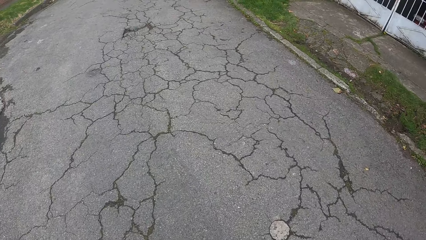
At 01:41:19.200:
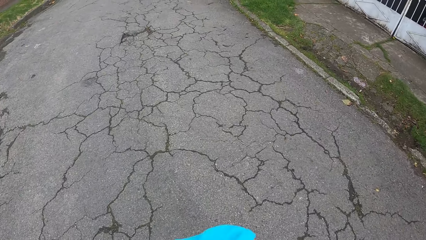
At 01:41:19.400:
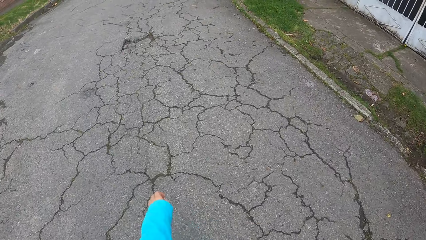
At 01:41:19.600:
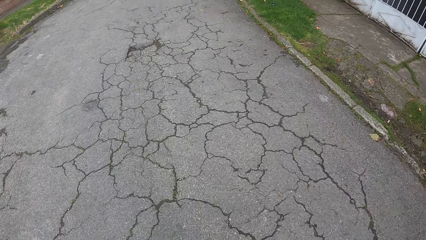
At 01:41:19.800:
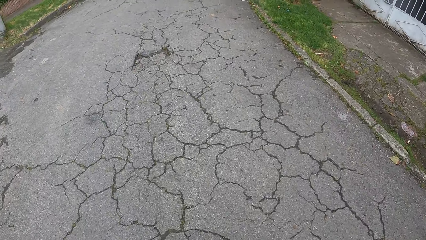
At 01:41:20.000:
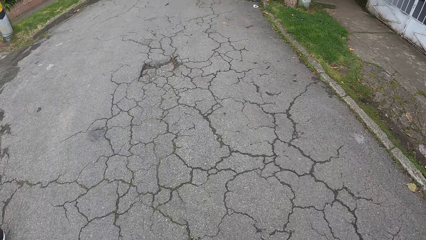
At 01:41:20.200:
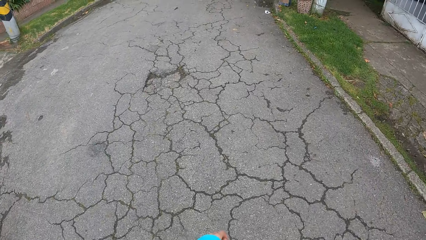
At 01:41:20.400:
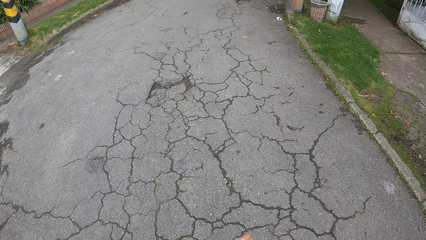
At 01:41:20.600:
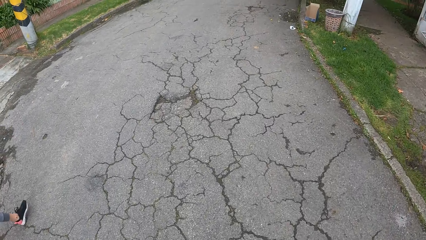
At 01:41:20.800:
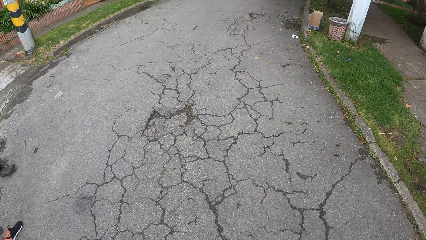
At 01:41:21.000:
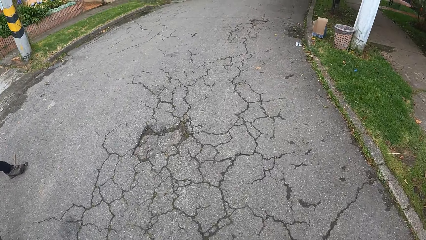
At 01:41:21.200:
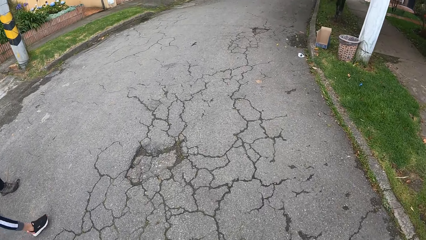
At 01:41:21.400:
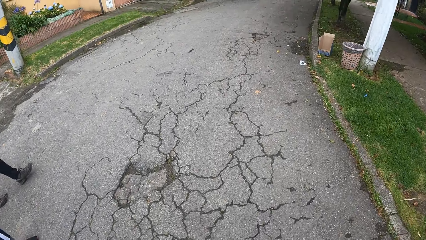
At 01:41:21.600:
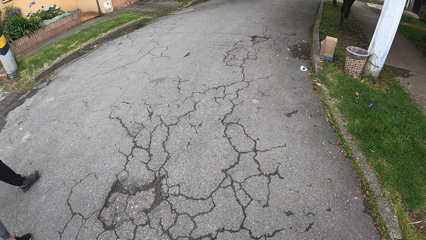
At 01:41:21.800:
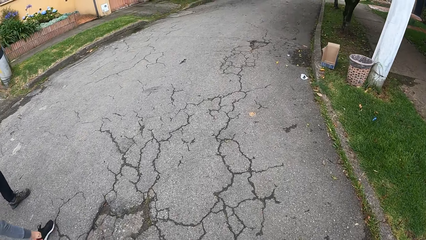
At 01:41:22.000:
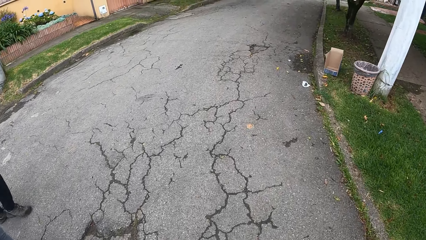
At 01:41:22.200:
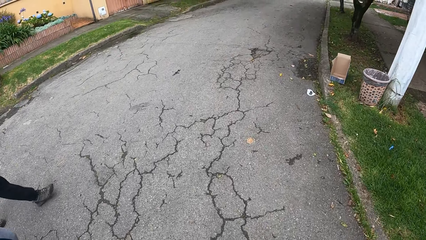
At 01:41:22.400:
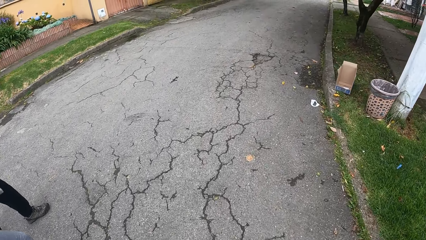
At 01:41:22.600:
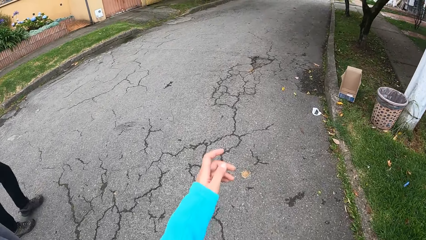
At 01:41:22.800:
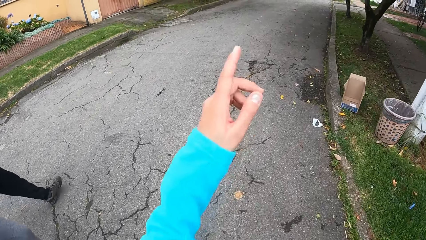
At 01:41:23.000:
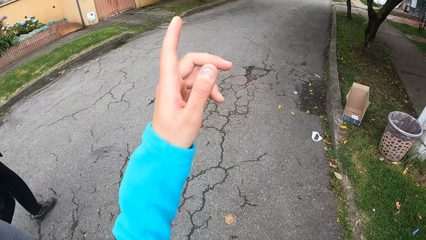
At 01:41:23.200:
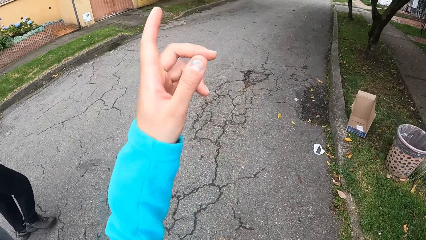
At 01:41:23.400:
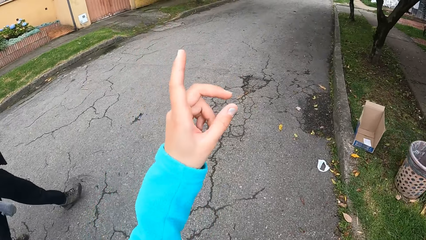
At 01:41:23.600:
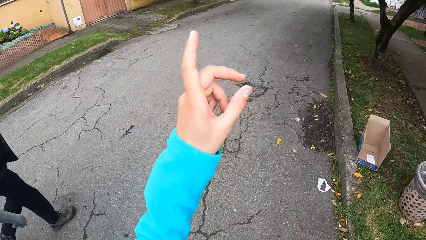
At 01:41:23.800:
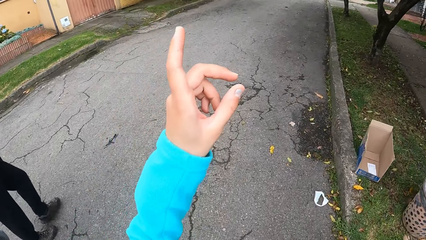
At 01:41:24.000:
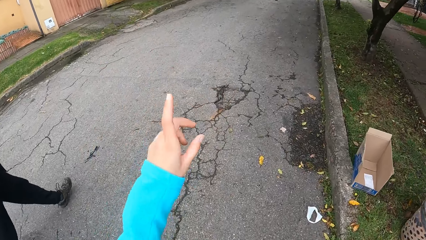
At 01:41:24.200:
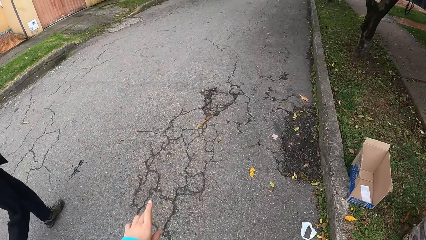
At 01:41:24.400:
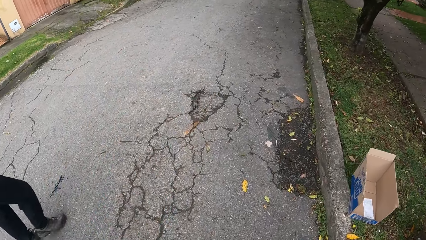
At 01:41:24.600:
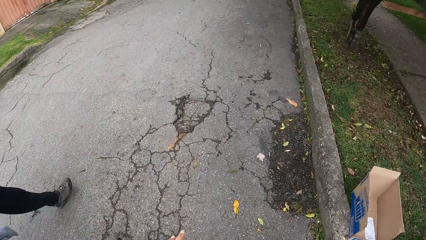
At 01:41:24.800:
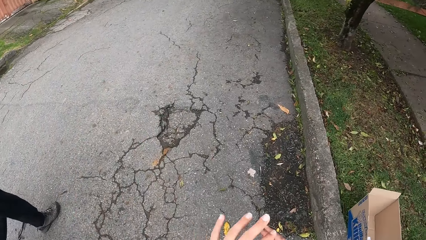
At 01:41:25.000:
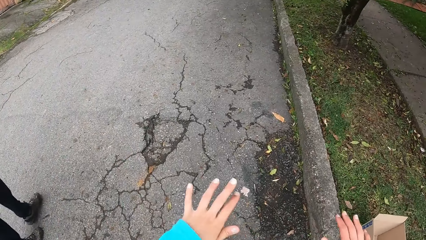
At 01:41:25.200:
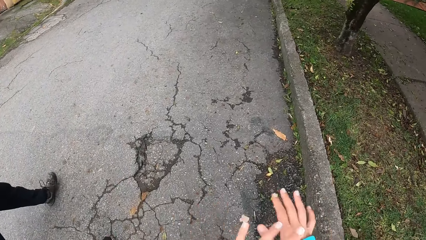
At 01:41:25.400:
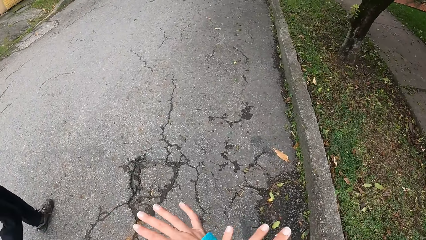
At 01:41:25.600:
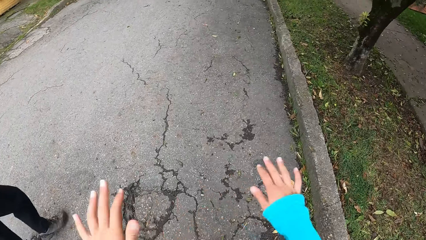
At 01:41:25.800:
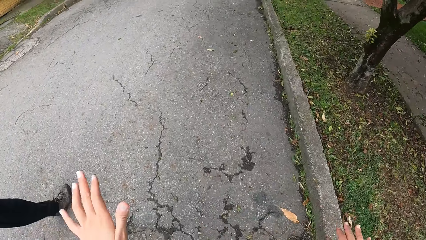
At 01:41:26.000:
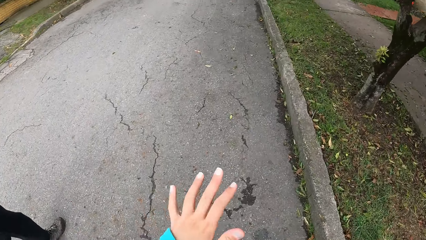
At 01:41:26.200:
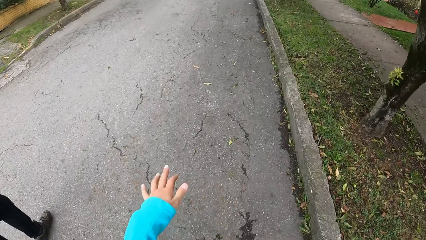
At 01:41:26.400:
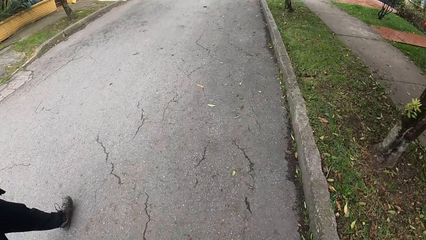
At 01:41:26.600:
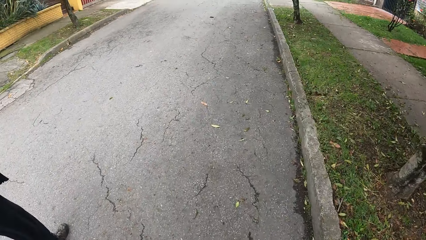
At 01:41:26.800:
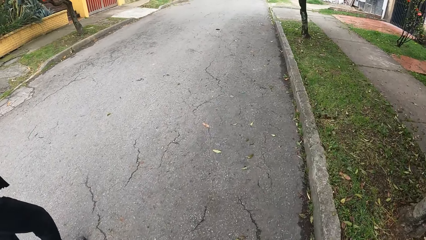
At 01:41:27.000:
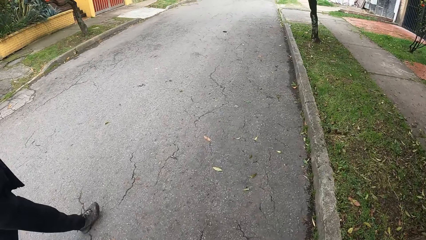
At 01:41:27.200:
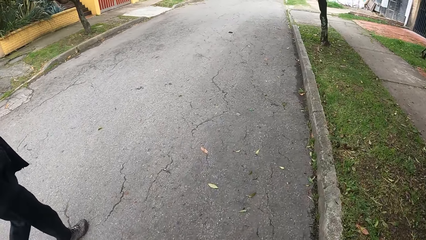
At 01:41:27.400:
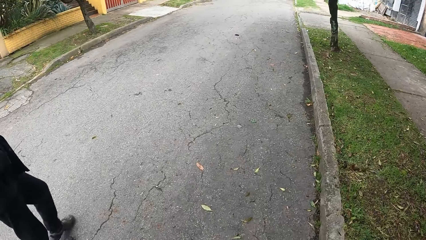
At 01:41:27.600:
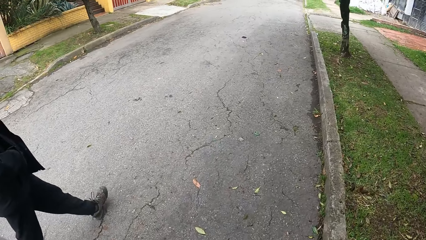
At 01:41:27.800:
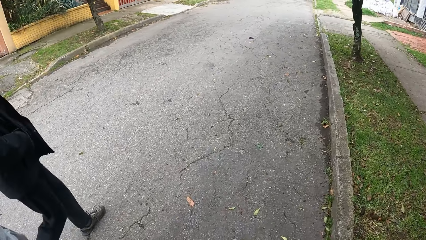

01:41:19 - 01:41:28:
A lady crosses the road. A man crosses the road. The camera wearer speaks with gestures.

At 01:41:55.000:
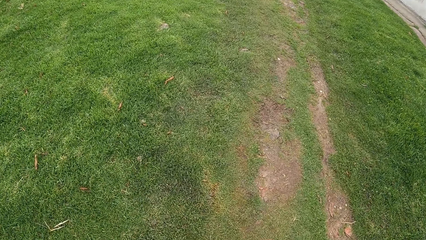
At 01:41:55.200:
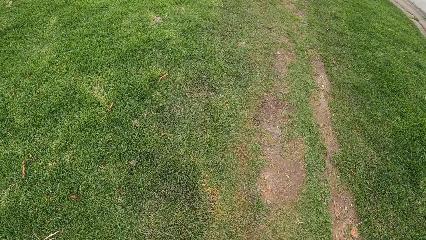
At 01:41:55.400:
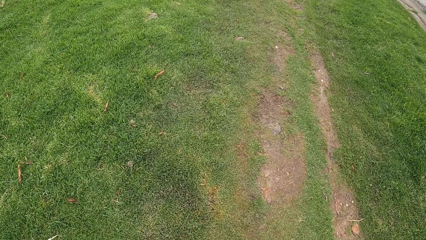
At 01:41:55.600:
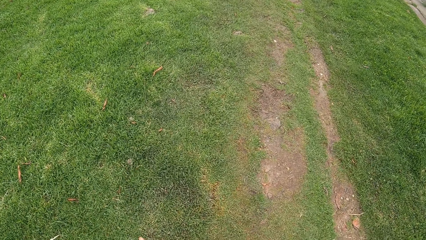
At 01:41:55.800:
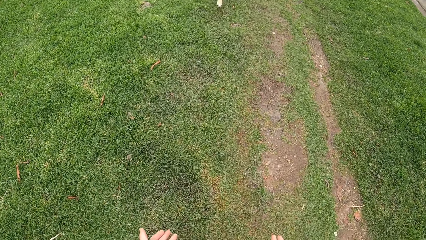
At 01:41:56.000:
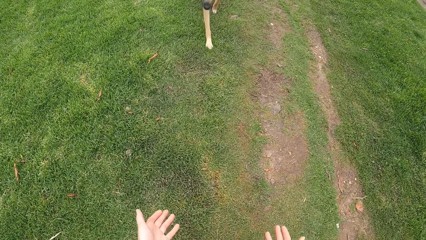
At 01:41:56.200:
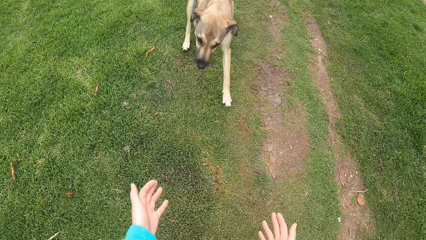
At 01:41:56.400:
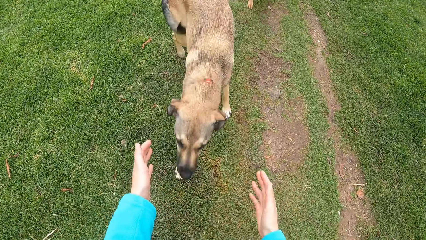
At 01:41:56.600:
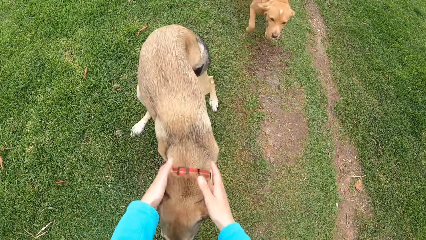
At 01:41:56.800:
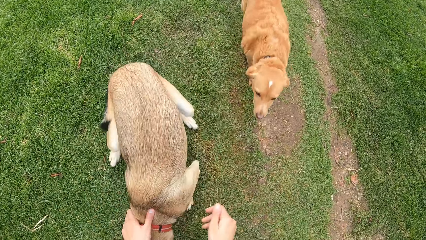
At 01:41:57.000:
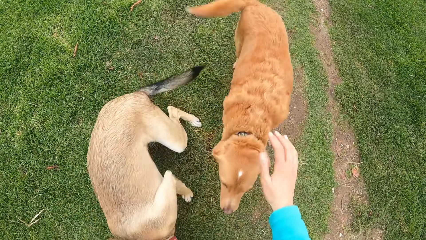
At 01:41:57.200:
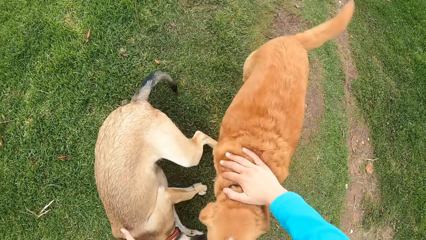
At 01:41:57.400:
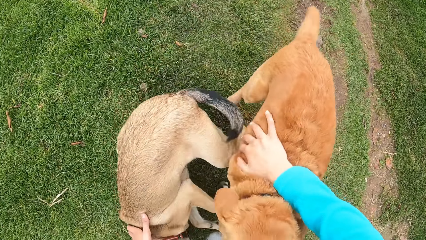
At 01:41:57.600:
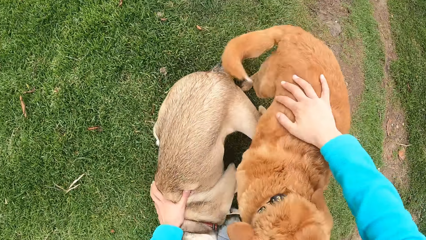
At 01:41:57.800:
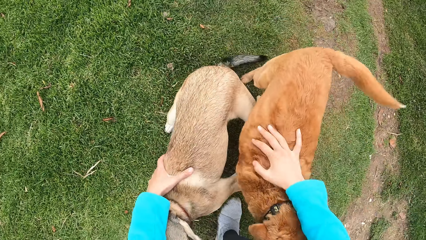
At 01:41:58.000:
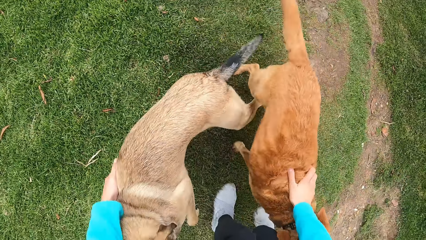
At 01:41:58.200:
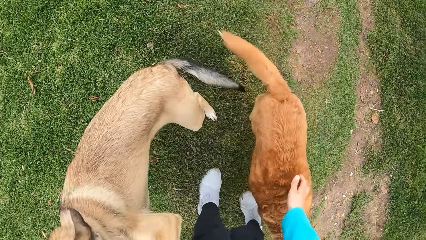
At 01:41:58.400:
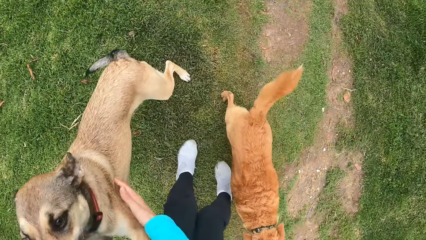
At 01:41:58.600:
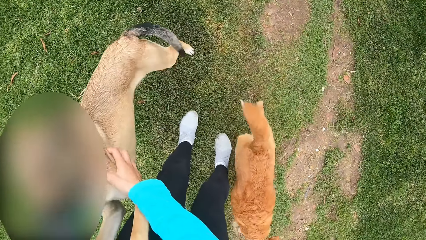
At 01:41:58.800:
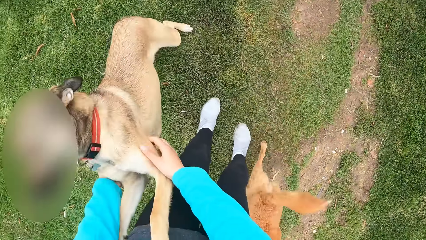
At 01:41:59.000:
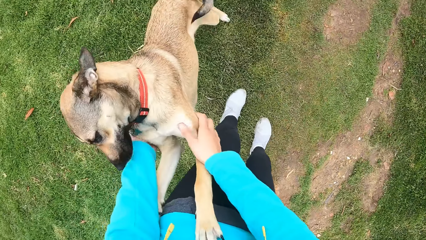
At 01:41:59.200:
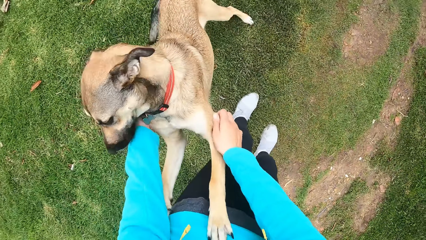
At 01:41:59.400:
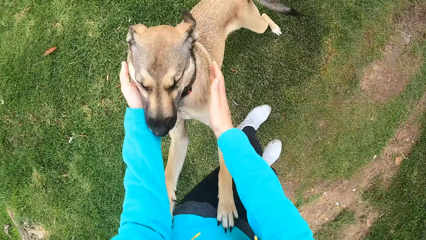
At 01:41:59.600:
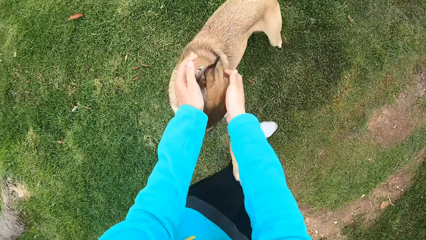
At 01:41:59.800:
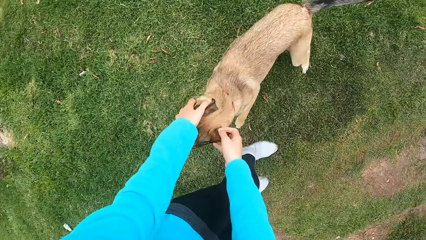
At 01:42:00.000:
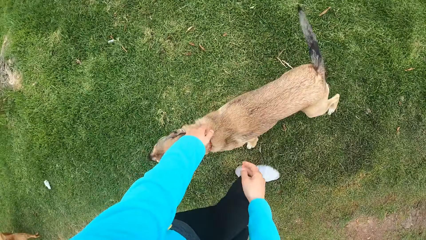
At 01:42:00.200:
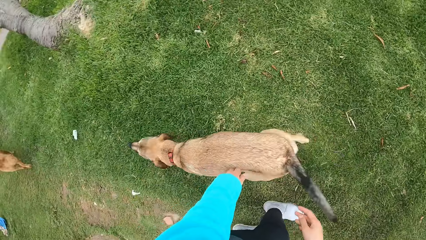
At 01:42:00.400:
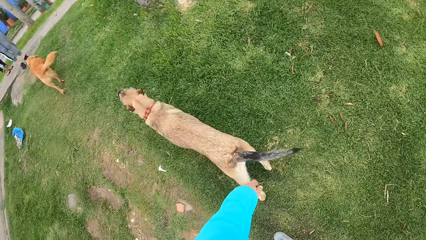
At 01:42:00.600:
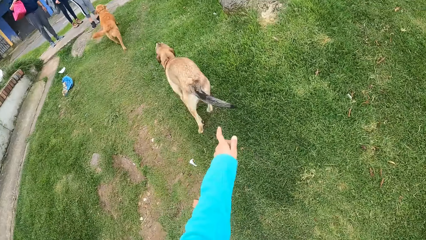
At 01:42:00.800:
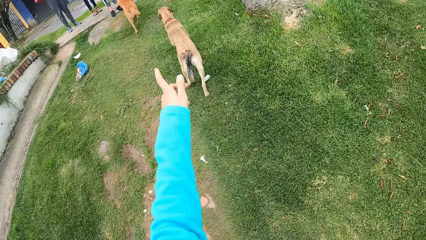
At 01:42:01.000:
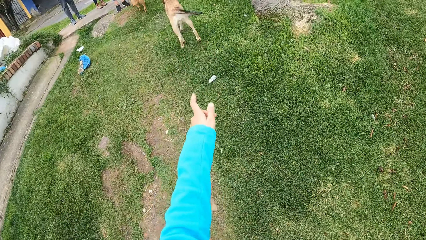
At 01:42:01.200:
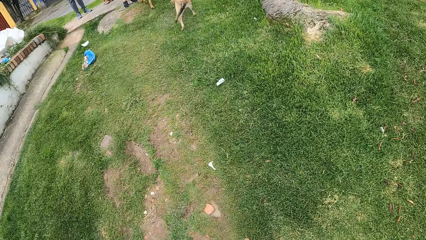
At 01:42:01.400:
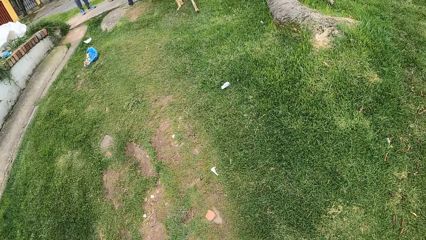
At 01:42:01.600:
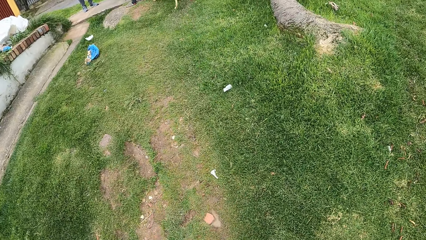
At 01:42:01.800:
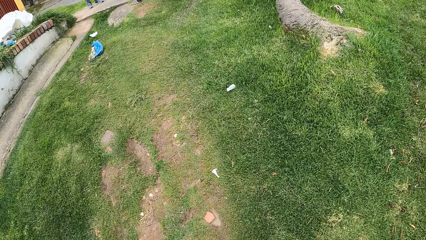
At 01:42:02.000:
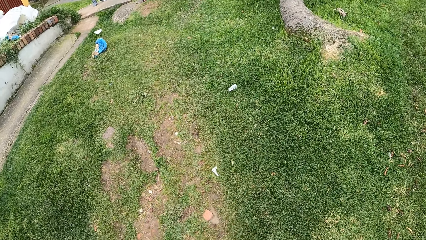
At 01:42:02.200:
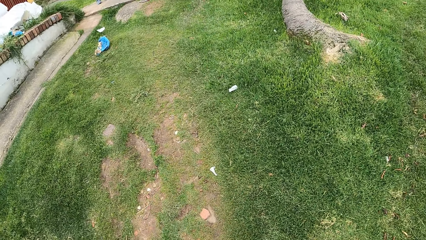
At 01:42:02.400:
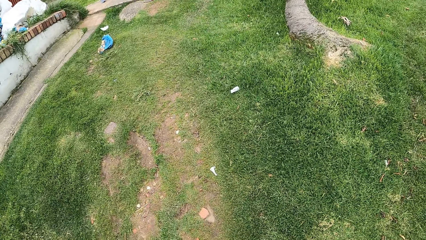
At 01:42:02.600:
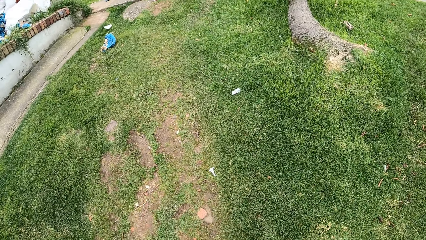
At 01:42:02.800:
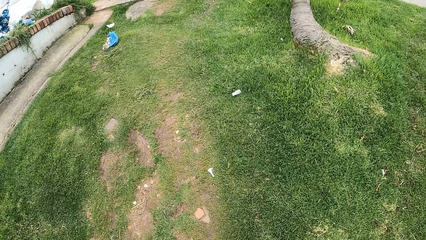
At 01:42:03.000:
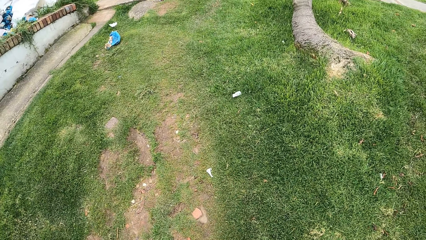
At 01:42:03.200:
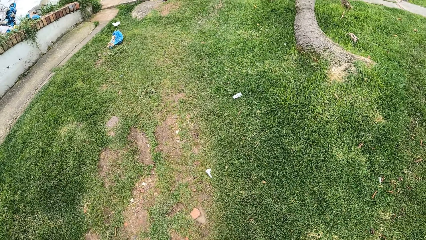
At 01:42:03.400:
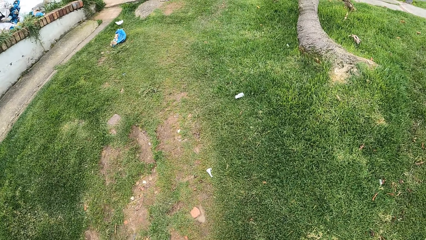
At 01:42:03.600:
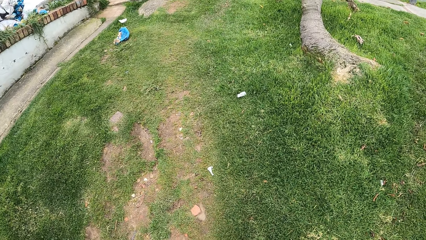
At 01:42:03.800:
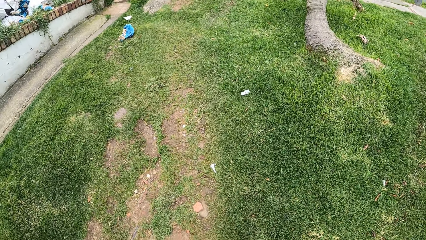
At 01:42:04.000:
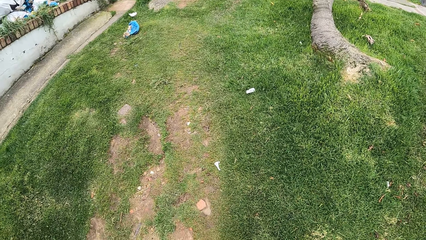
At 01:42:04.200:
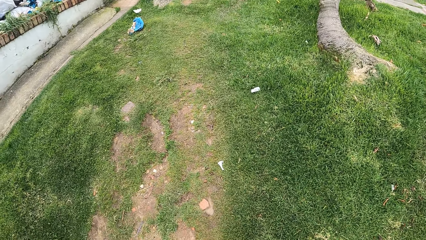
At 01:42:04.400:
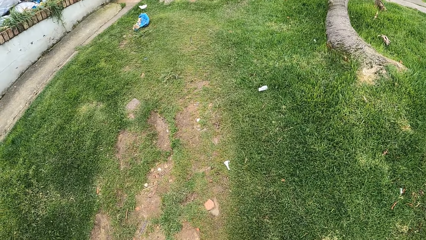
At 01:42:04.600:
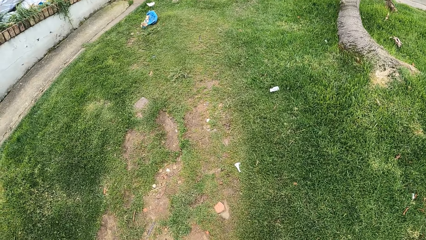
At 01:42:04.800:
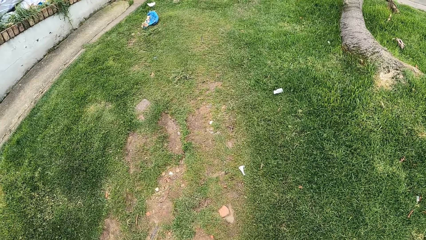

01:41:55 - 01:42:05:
A dog and another dog run towards the camera wearer. The camera wearer pets the dogs. They play with the first dog and the other dog. The first dog and the other dog run towards the woman and the man.
